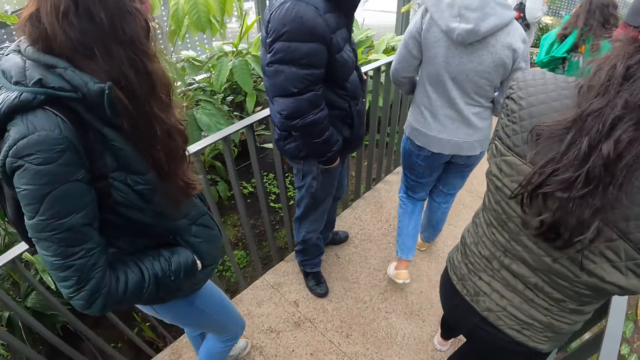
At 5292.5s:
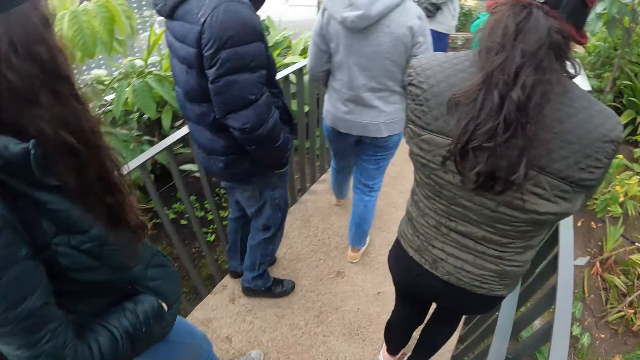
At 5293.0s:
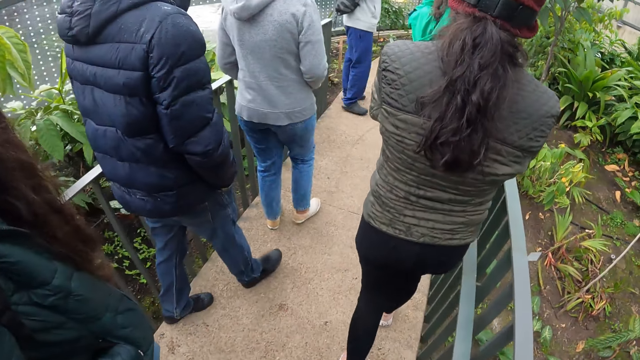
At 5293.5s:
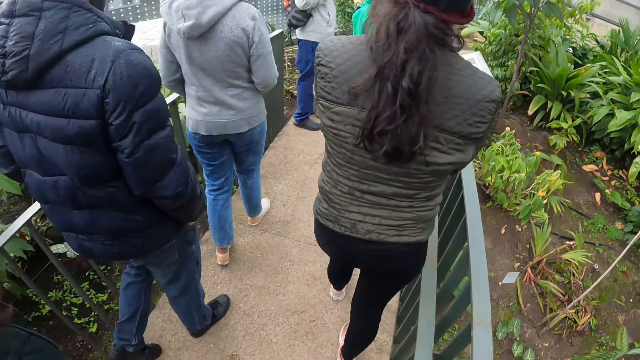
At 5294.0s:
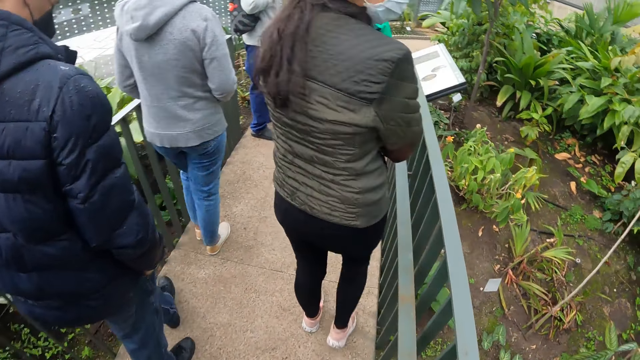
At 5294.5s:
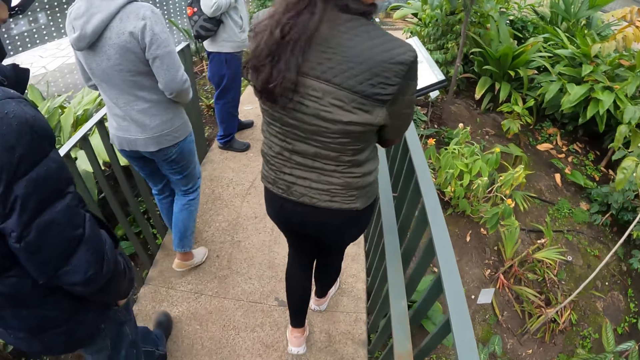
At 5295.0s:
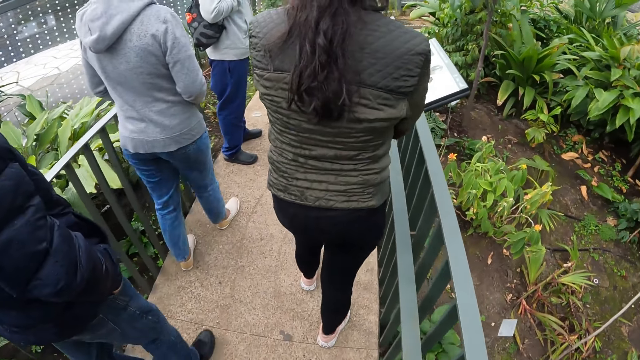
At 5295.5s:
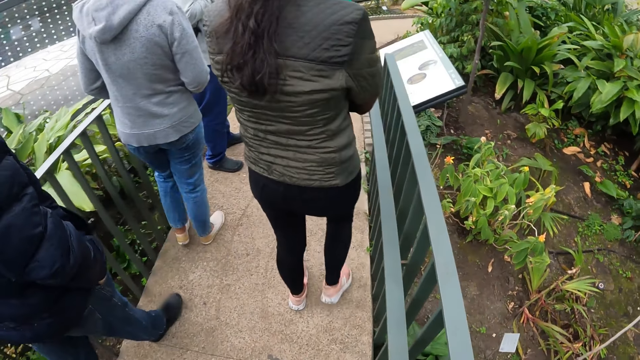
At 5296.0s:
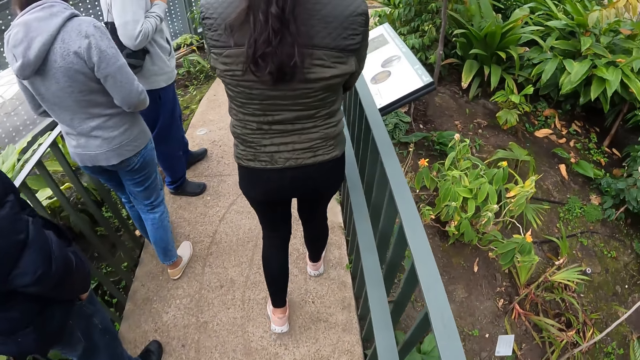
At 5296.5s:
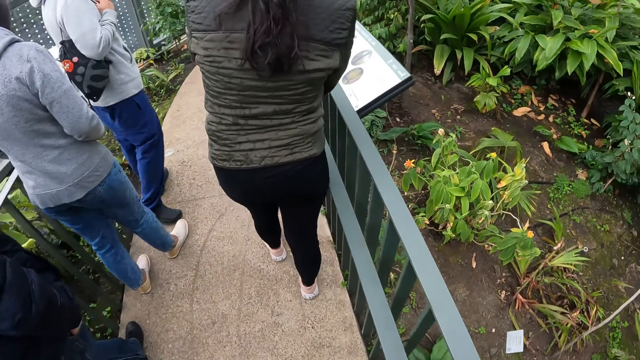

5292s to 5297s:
The camera wearer walks around.

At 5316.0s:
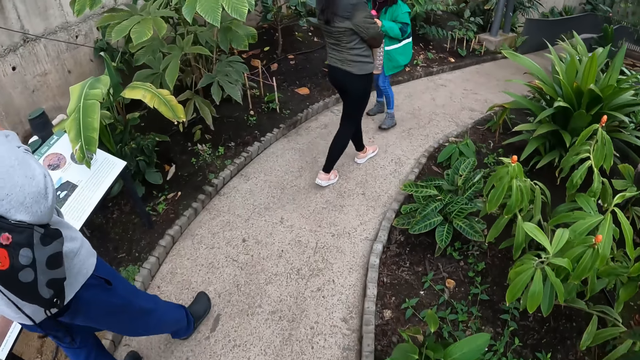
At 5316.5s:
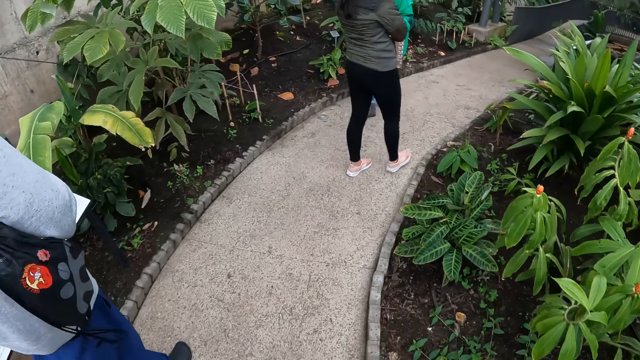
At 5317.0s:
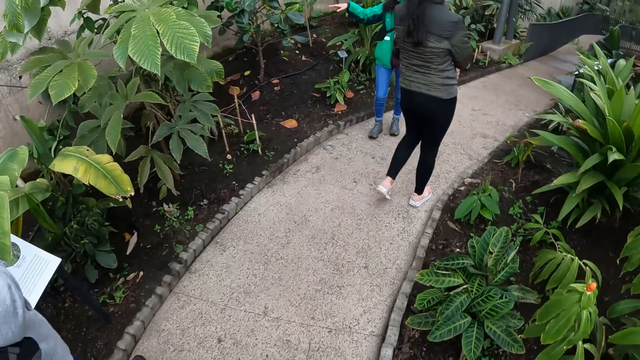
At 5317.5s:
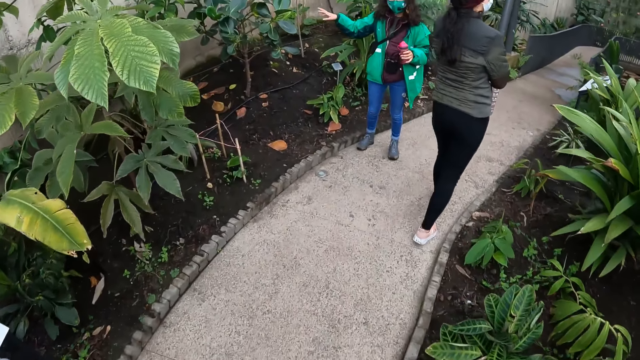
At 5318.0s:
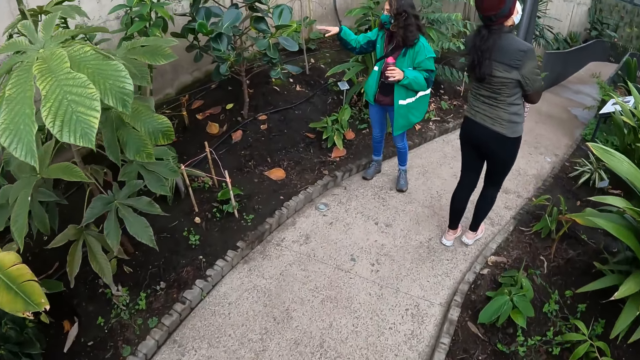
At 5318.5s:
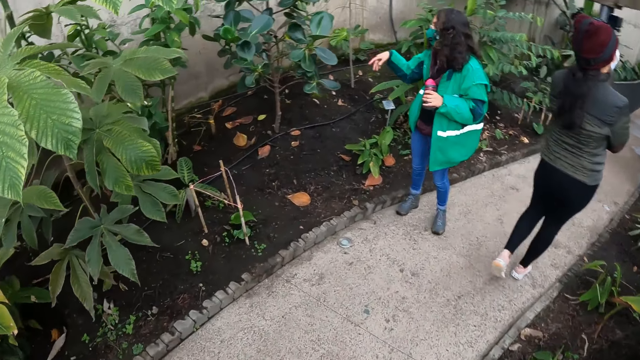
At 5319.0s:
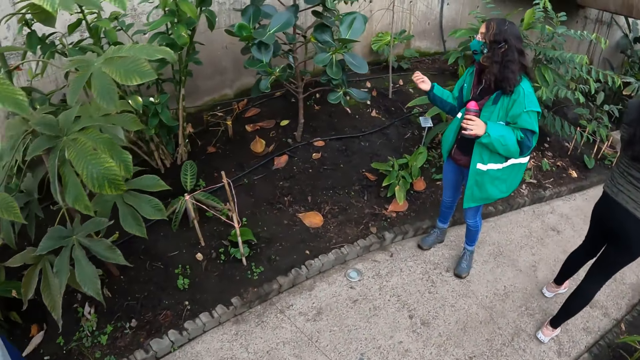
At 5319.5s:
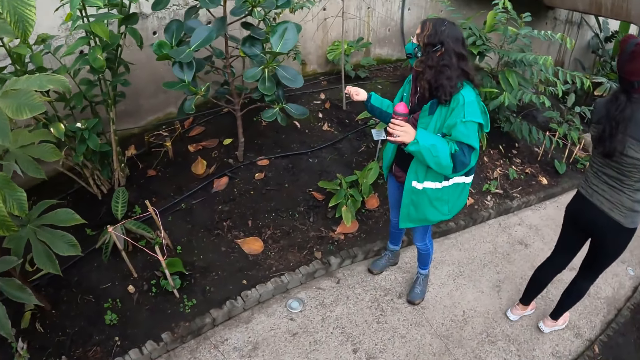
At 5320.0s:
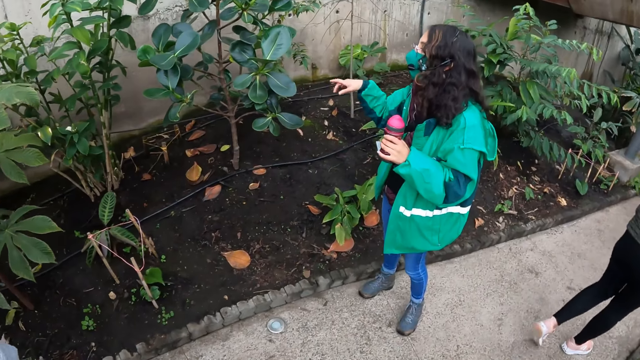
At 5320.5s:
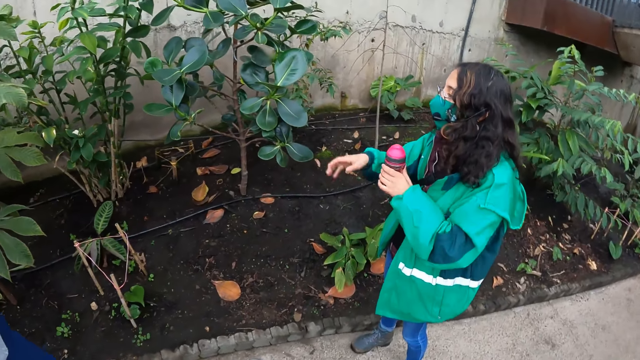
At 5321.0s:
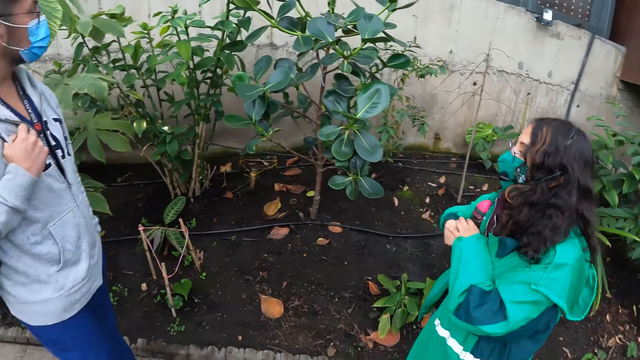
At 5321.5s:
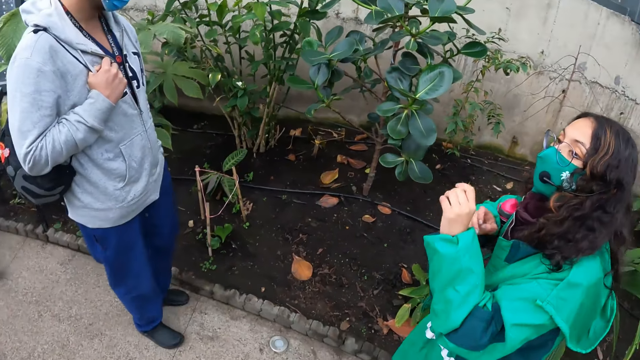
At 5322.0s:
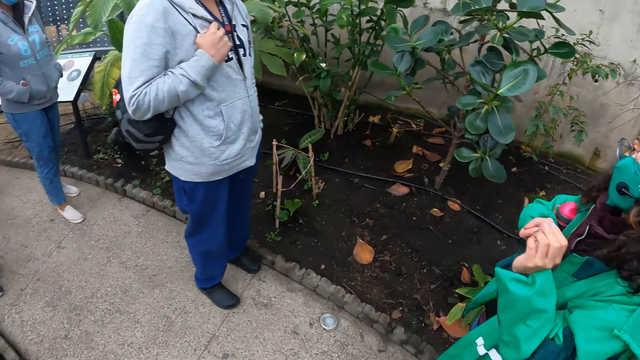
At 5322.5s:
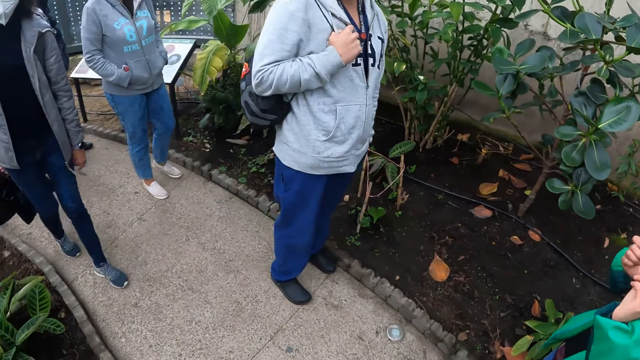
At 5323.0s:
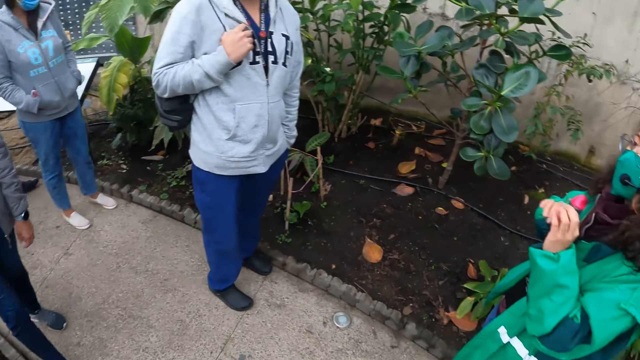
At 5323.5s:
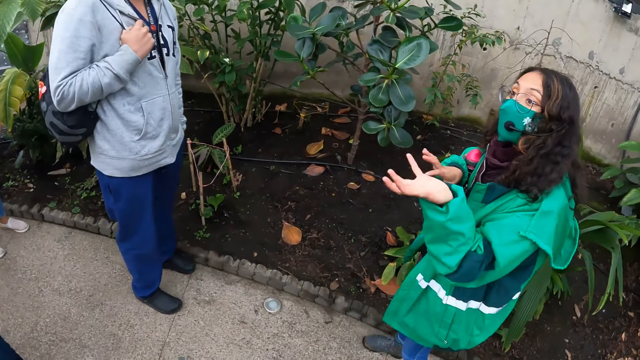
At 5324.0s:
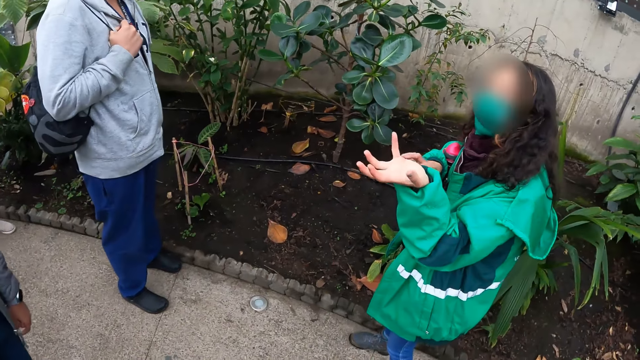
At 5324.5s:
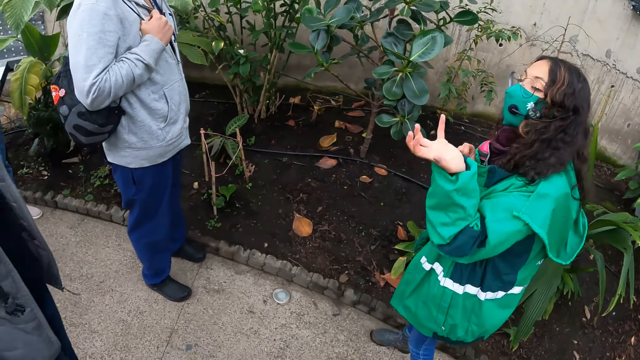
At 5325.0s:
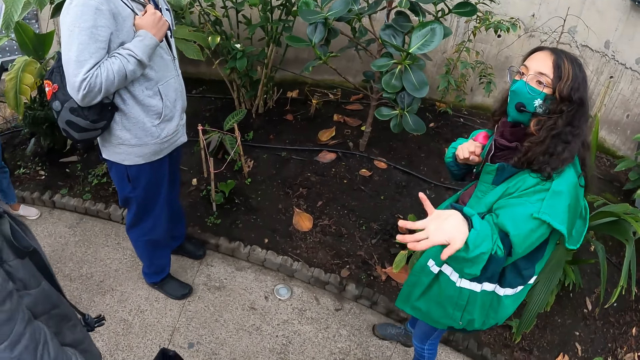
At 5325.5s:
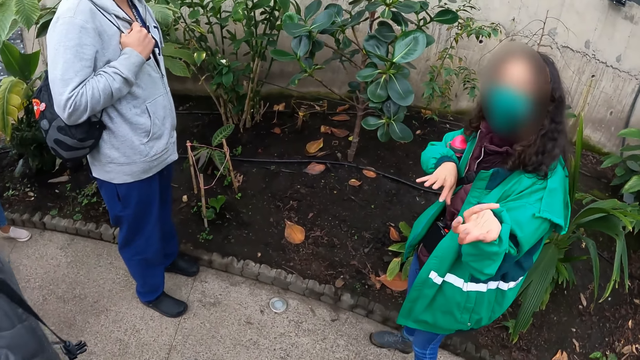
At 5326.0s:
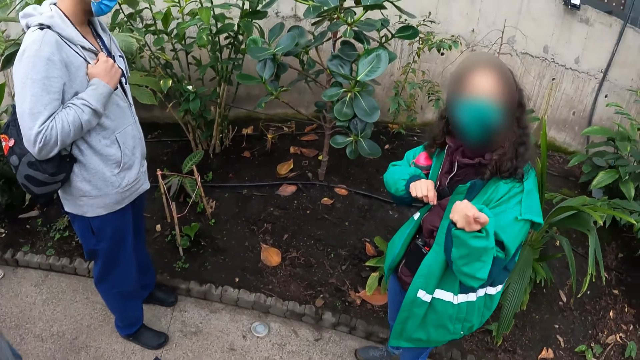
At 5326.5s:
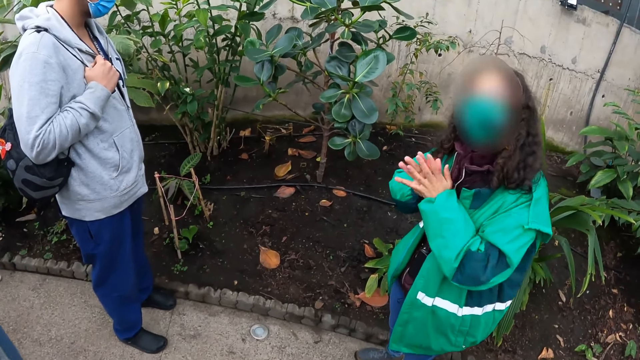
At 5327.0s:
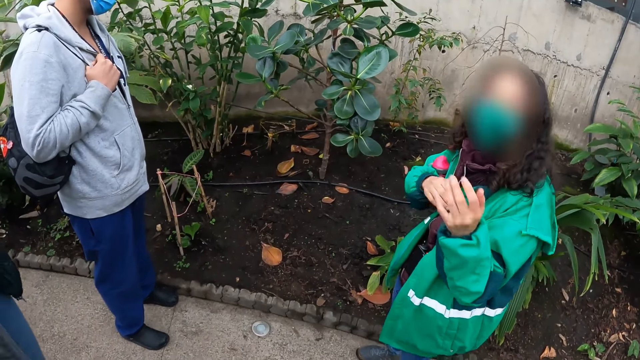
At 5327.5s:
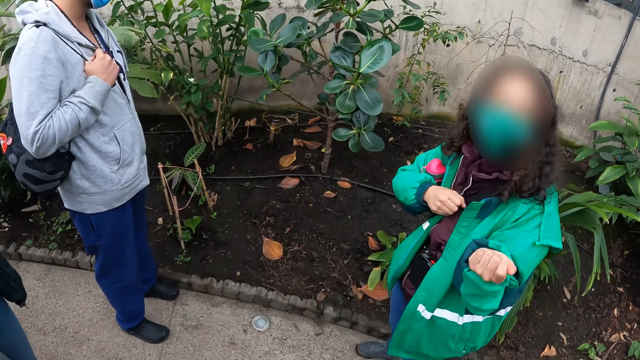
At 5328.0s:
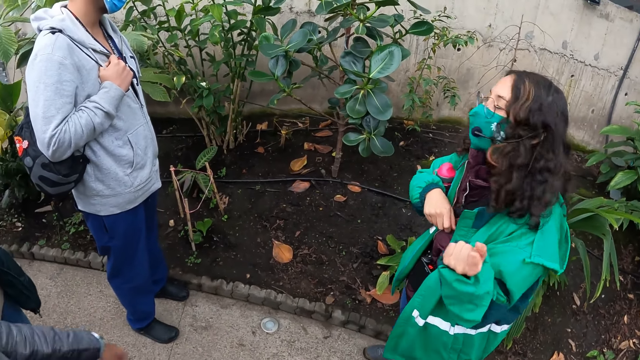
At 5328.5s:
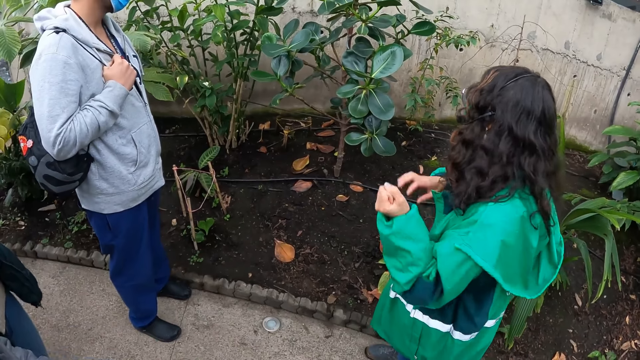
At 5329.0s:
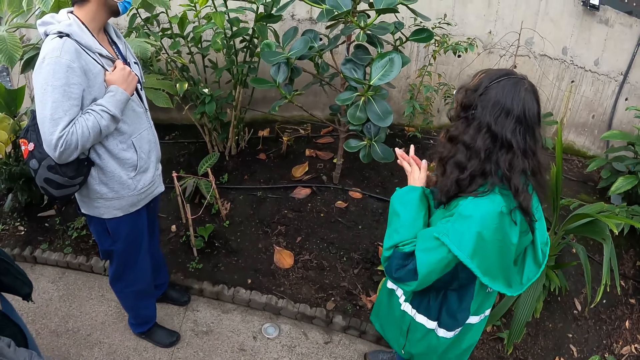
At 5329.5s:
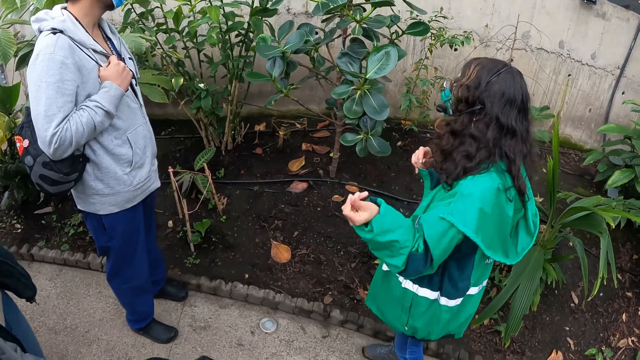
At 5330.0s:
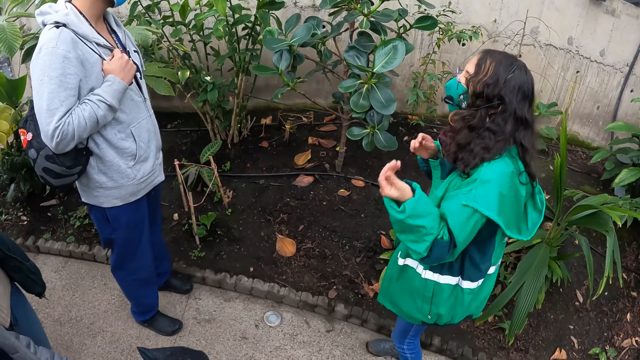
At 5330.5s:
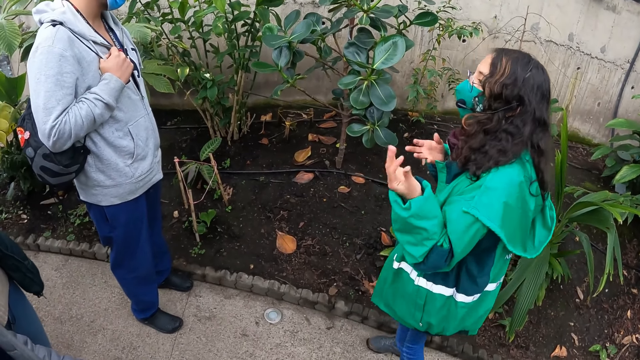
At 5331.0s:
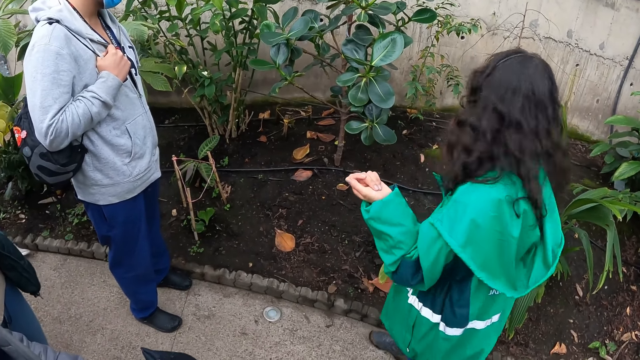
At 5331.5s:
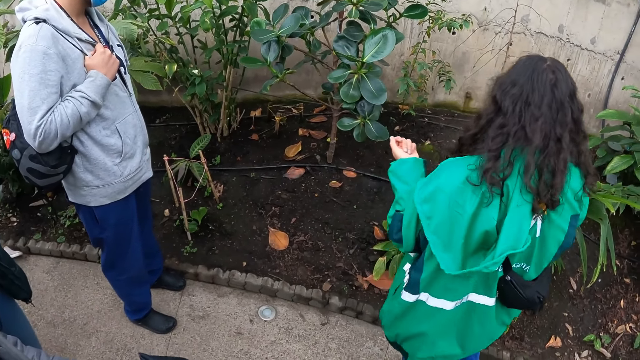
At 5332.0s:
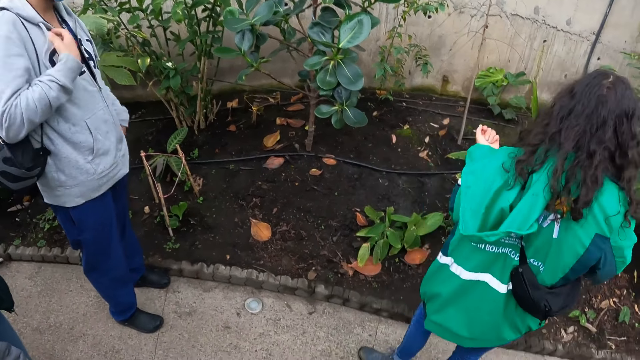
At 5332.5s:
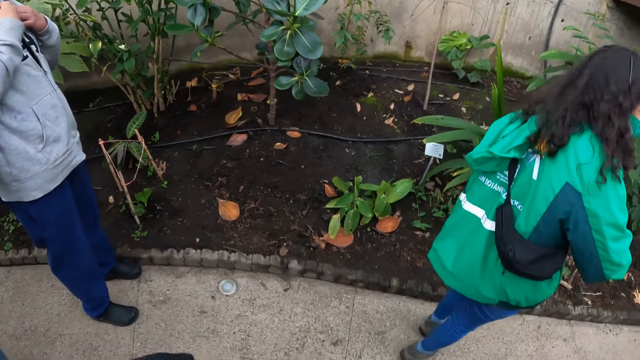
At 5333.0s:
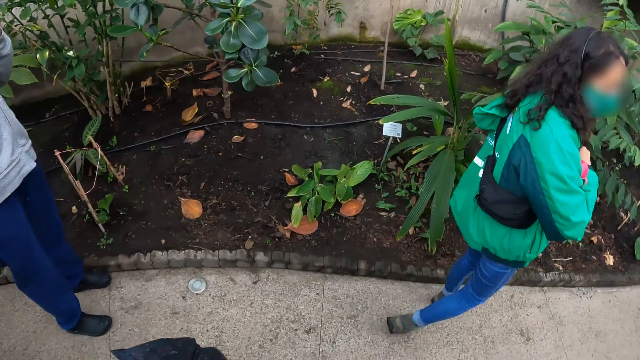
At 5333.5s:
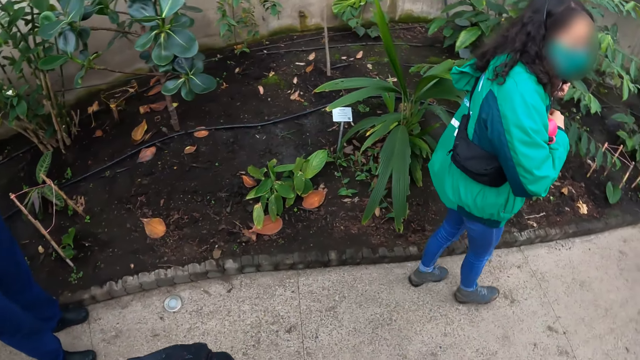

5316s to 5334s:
A lady points at plants. The camera wearer looks around. The lady walks around.
